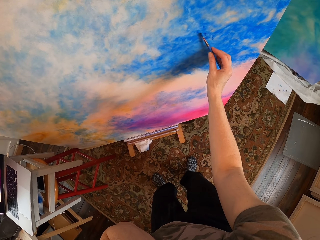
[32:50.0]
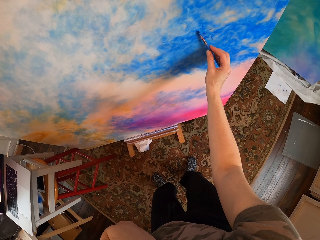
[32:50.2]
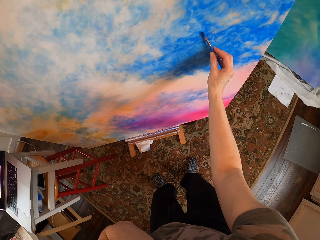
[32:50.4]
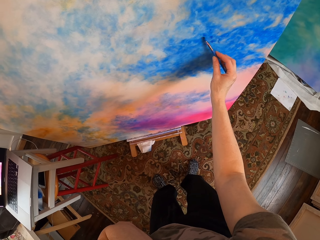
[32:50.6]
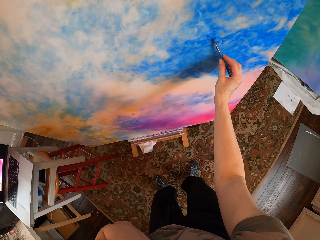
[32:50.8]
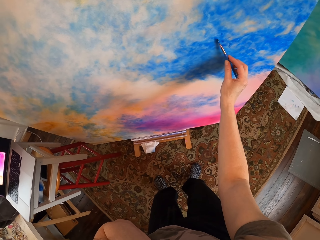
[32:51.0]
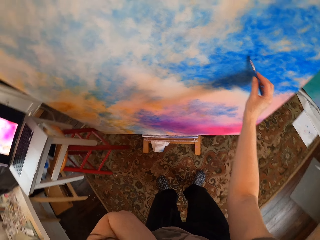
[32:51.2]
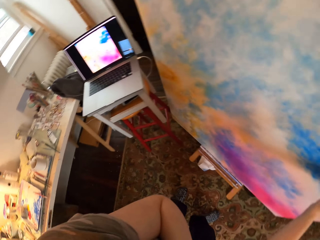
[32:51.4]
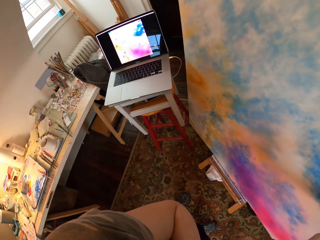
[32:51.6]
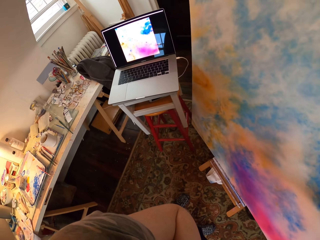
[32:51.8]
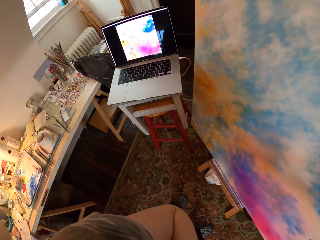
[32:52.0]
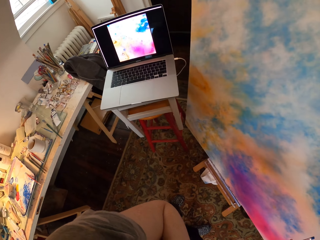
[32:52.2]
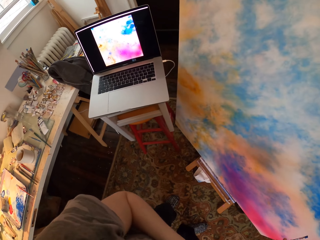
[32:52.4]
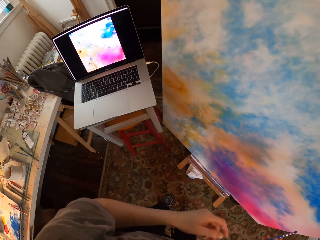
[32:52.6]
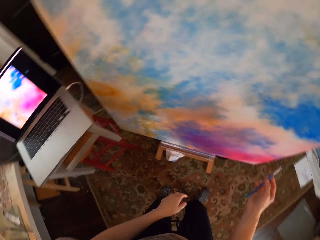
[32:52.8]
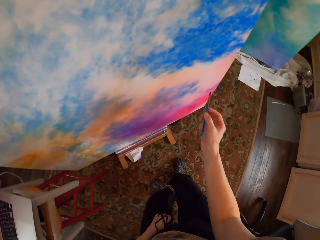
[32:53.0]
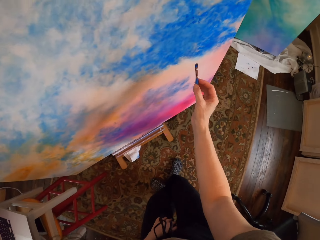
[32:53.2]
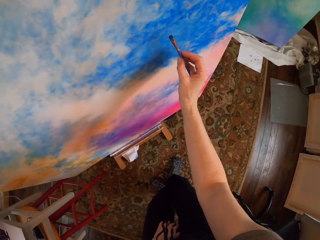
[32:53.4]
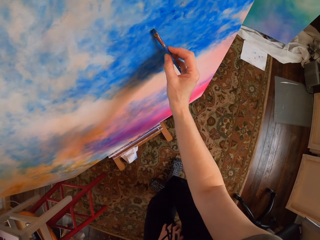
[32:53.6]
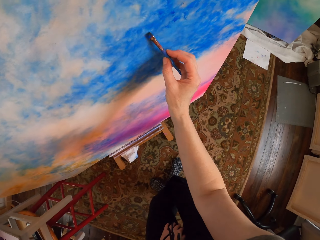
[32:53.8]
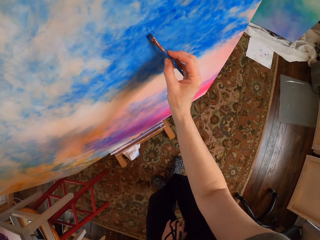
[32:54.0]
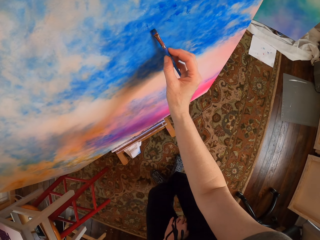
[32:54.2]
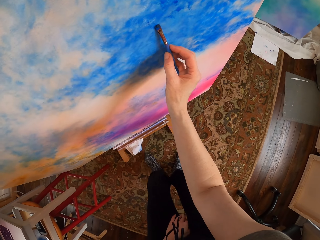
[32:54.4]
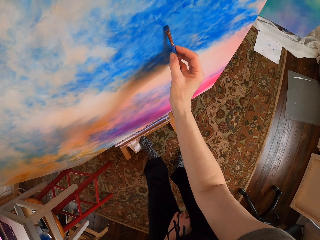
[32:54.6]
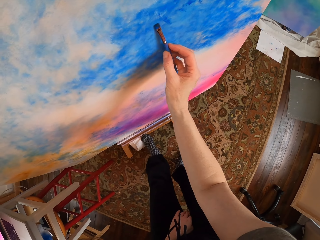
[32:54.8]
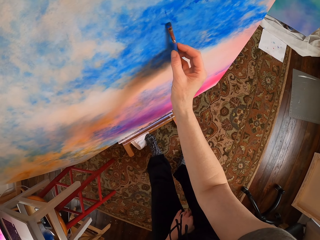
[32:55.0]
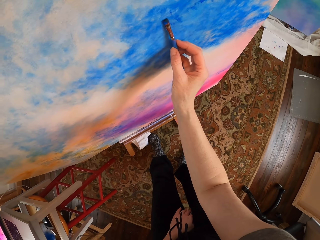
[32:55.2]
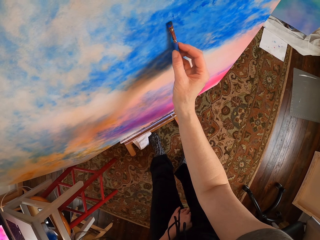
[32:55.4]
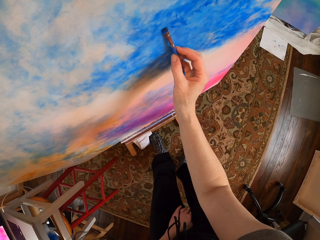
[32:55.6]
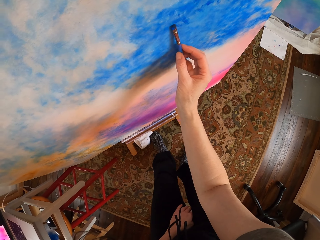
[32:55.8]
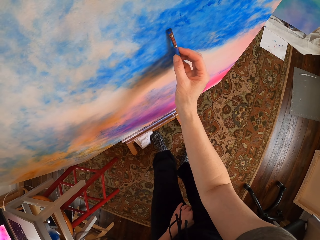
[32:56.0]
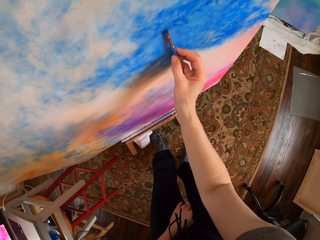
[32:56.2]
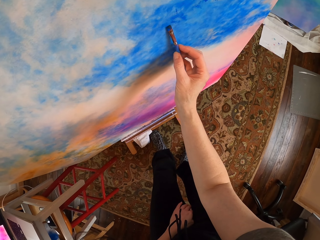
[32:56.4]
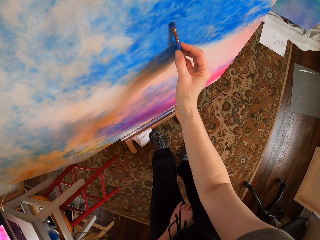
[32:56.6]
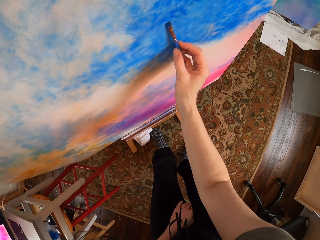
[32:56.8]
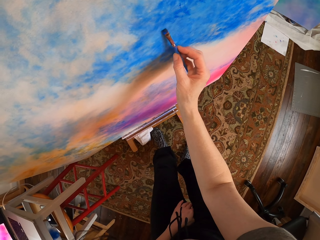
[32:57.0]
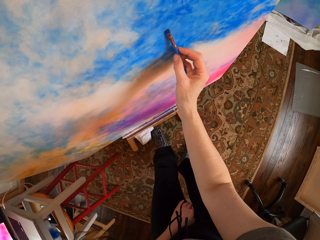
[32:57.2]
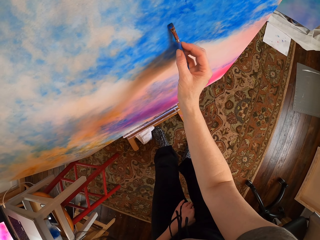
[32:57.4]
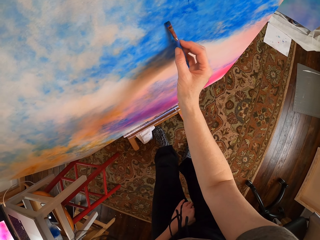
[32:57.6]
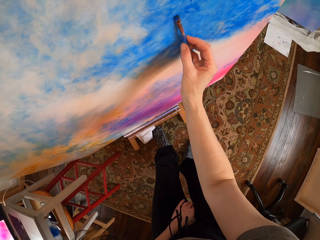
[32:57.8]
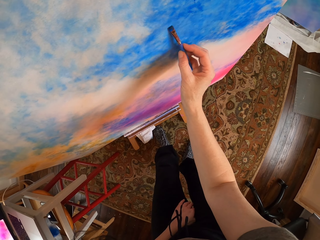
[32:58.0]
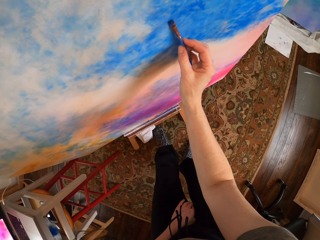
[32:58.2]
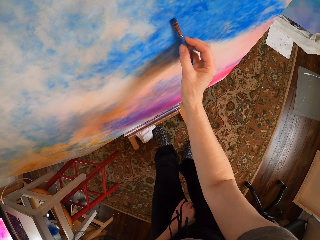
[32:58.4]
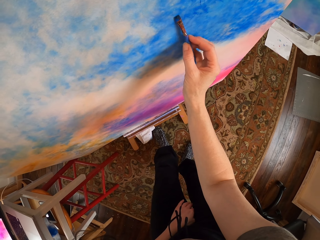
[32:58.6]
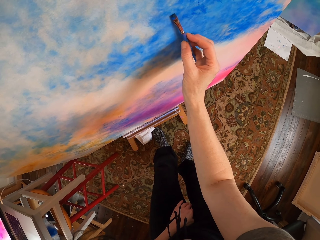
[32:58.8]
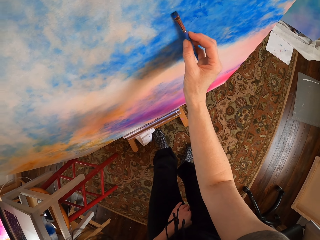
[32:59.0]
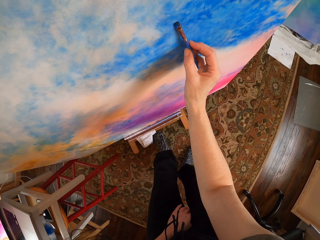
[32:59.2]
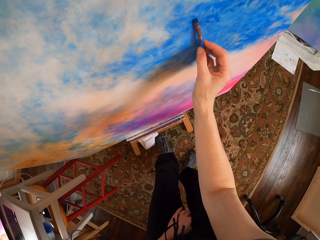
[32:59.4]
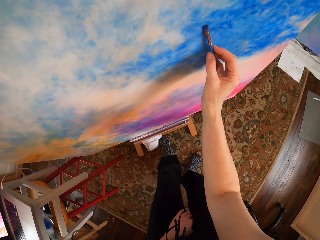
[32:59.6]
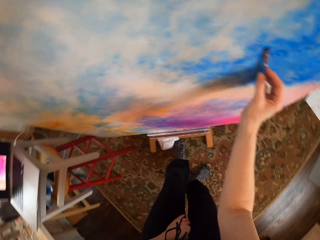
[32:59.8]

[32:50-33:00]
The camera wearer looks at the laptop. They paint on the board with the painting brush.

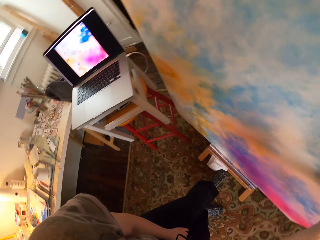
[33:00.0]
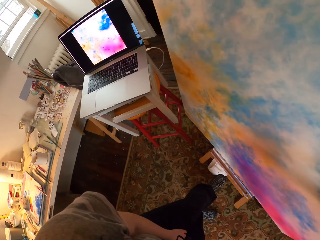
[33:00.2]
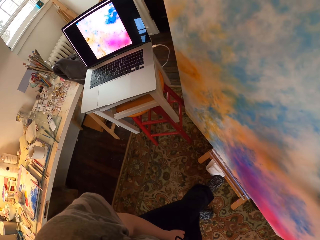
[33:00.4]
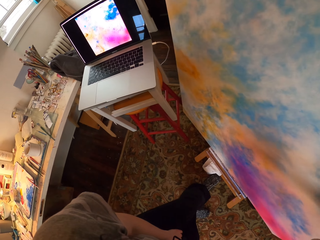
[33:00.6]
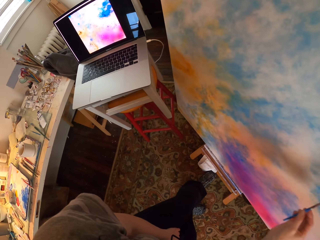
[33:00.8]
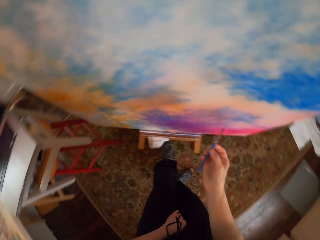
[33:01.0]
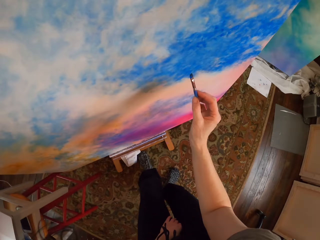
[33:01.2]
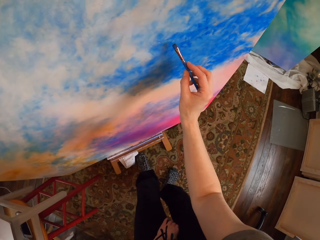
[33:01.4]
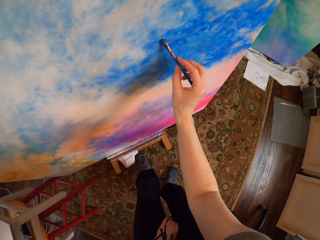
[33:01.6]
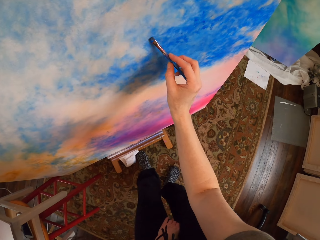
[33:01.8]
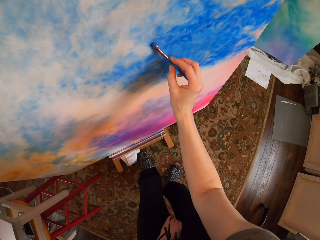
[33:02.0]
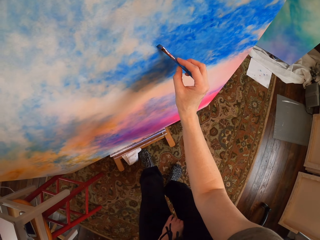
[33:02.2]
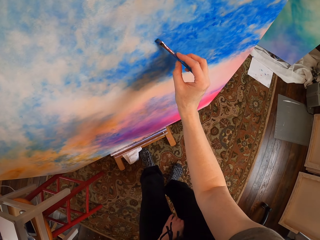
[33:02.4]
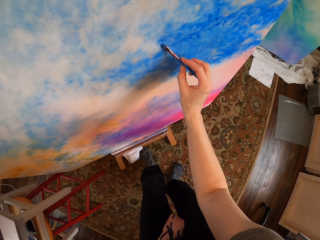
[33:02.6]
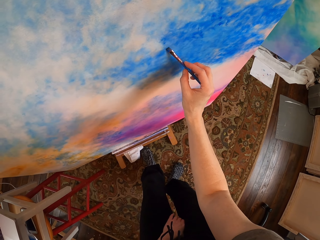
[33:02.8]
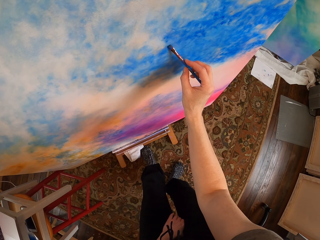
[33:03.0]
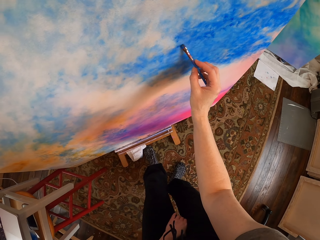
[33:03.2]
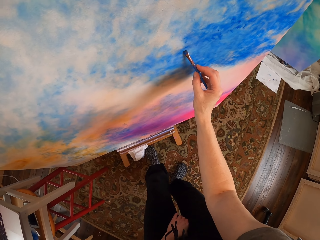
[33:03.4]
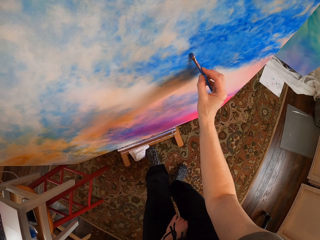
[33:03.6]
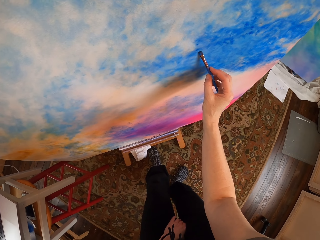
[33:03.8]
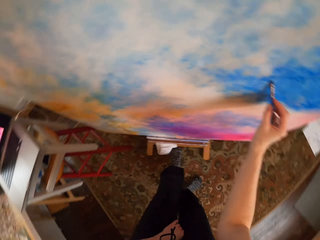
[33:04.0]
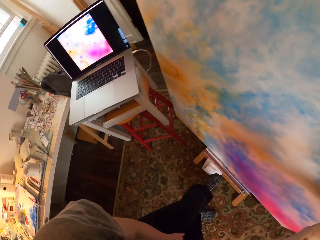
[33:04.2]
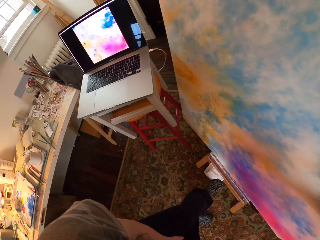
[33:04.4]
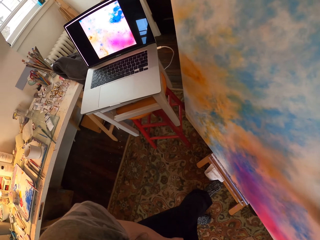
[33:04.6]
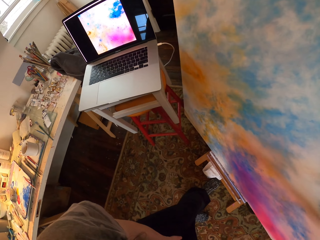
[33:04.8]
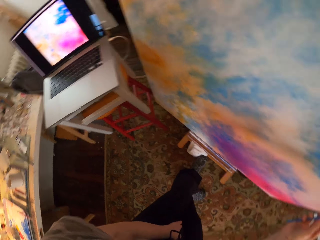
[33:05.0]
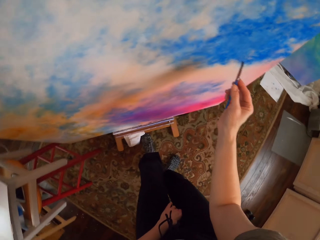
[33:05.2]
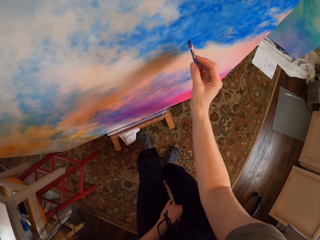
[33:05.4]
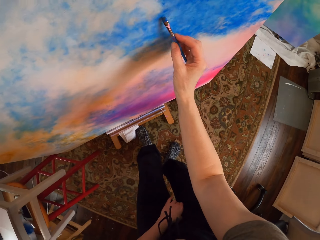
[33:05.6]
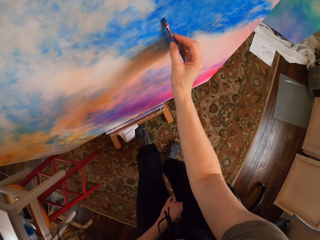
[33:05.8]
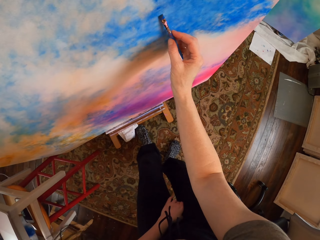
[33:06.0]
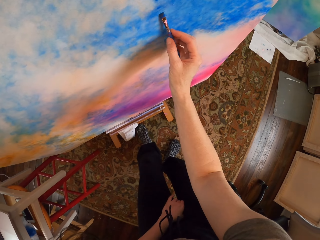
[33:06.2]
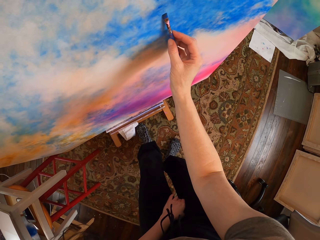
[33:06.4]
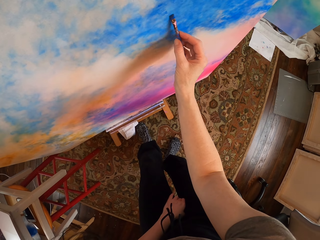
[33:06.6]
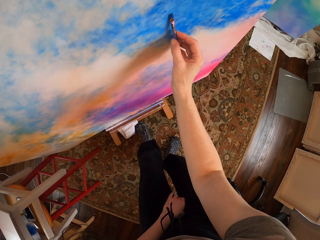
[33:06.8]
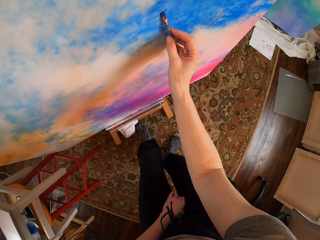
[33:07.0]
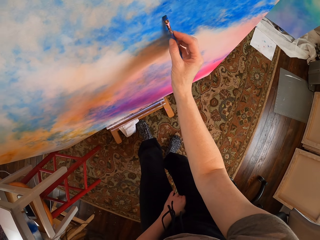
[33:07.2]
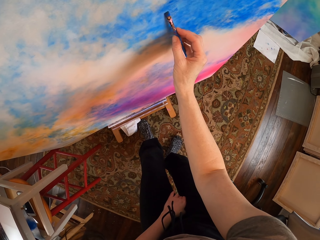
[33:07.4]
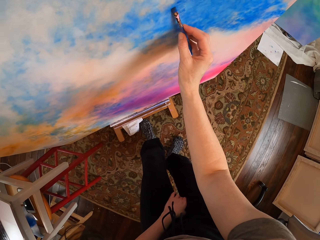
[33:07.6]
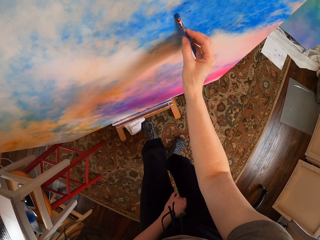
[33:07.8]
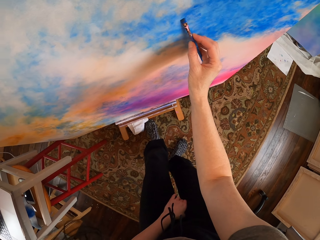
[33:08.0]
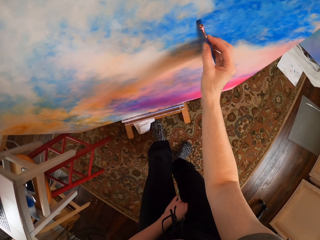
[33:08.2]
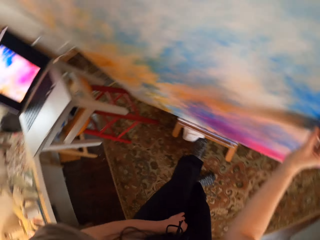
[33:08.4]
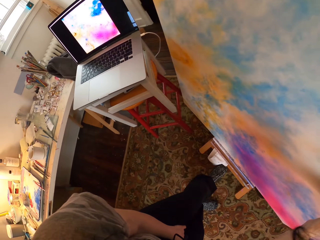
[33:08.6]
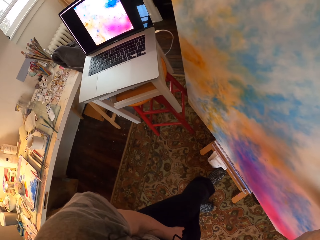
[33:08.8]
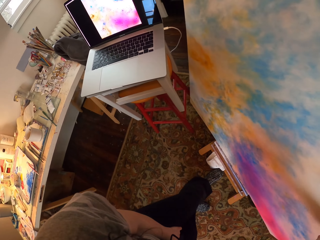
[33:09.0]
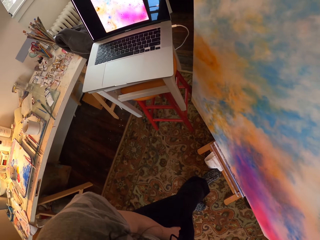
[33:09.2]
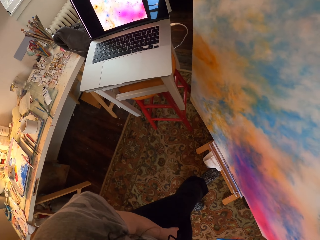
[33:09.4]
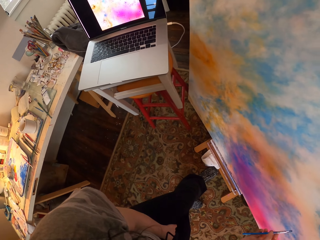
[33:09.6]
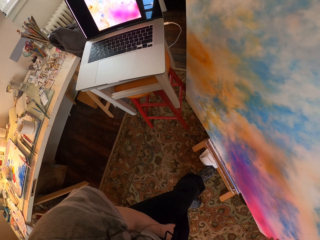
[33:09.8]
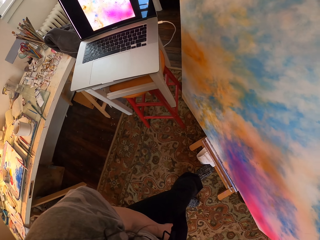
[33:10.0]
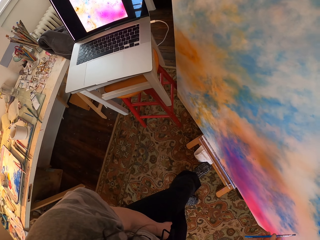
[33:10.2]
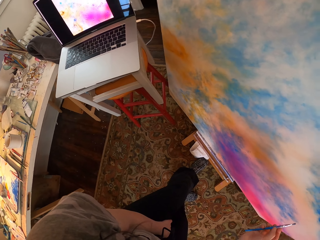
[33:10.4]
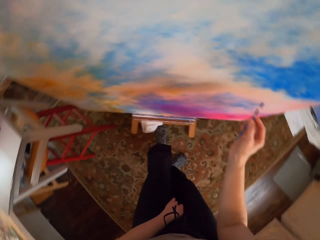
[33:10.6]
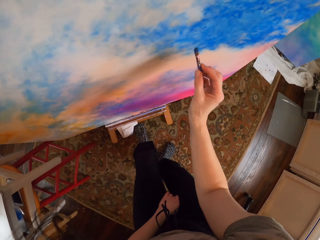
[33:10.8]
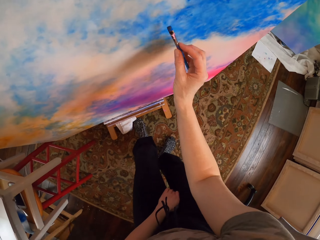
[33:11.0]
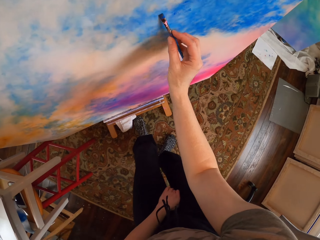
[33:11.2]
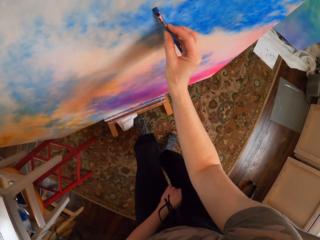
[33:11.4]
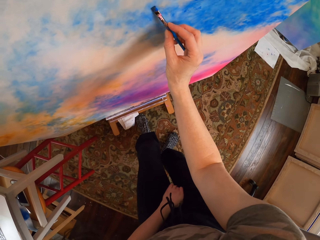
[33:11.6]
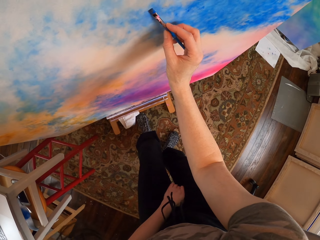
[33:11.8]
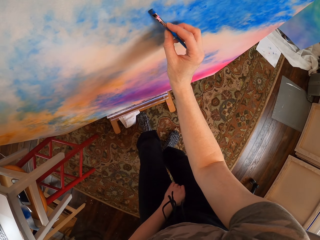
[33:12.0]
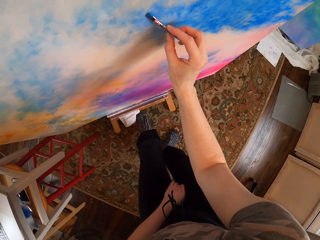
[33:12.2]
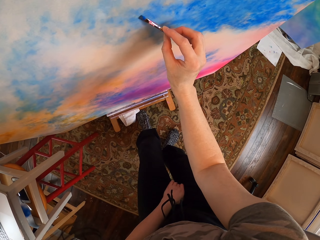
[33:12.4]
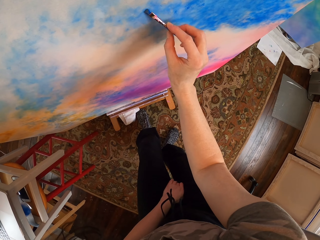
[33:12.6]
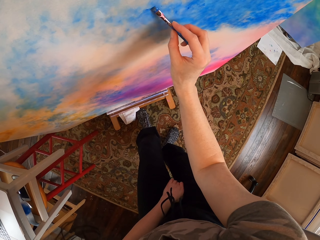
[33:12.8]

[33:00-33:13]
The camera wearer looks at the laptop. They paint on the board with the painting brush. They look at the laptop. They paint on the board with the painting brush. They look at the laptop. They paint on the board with the painting brush.
